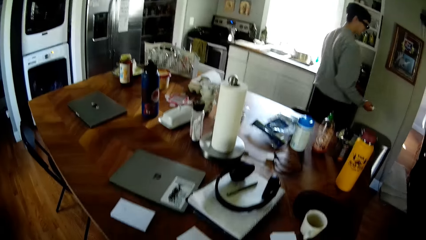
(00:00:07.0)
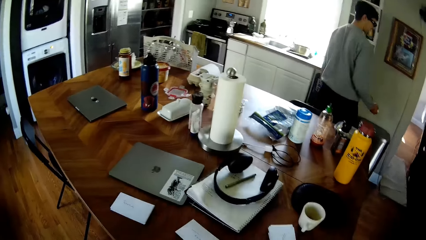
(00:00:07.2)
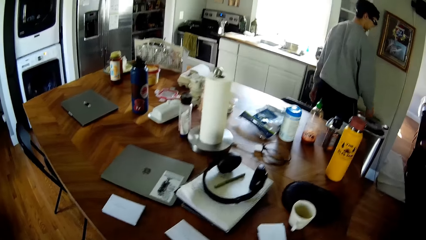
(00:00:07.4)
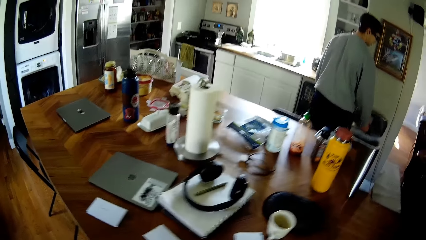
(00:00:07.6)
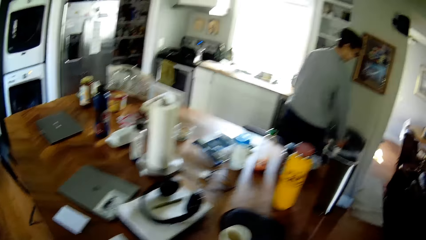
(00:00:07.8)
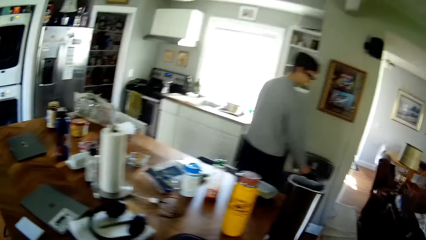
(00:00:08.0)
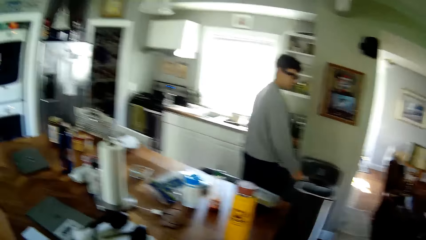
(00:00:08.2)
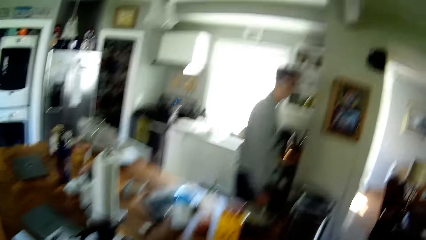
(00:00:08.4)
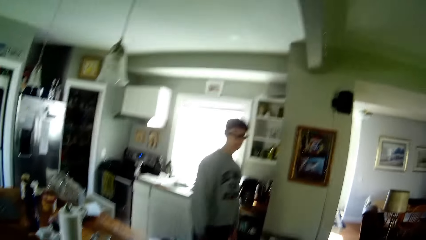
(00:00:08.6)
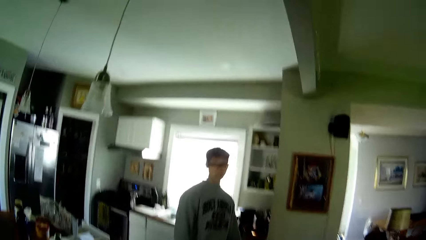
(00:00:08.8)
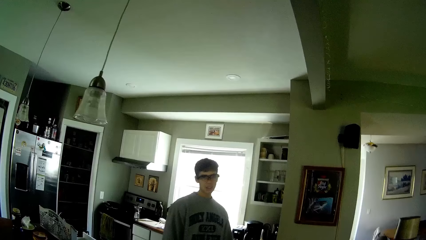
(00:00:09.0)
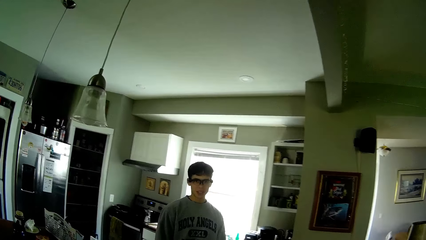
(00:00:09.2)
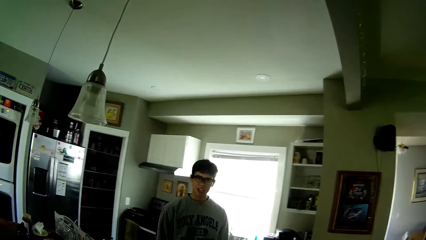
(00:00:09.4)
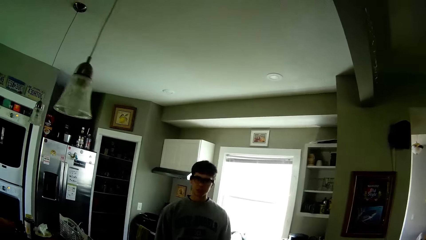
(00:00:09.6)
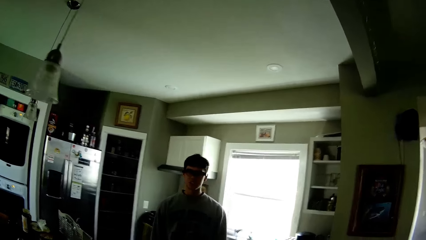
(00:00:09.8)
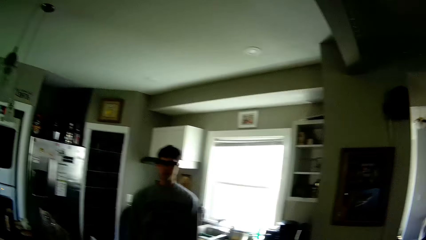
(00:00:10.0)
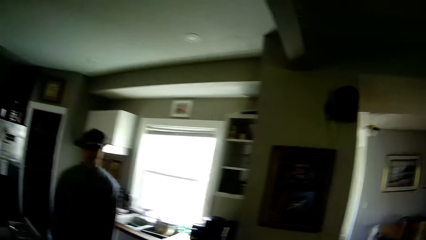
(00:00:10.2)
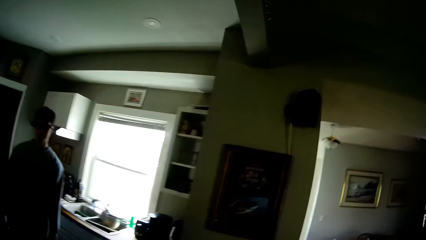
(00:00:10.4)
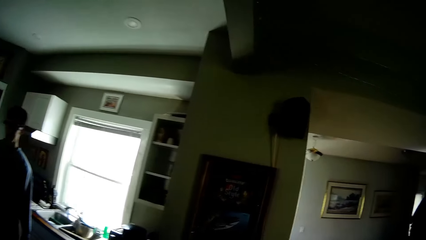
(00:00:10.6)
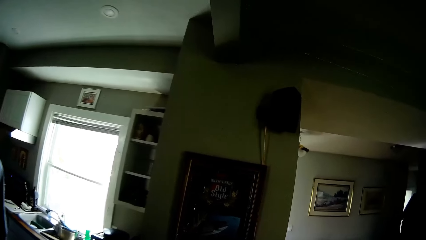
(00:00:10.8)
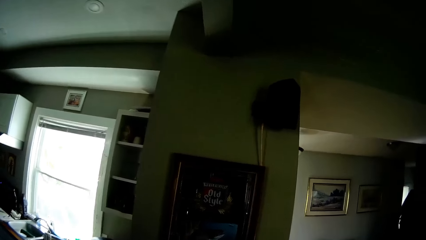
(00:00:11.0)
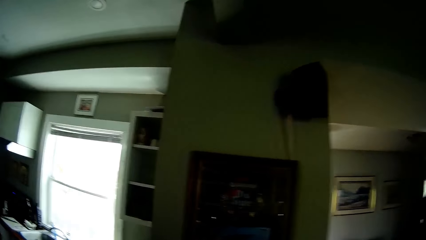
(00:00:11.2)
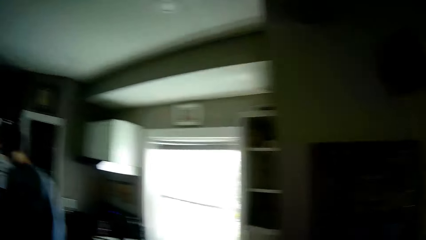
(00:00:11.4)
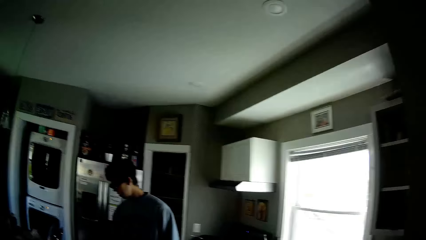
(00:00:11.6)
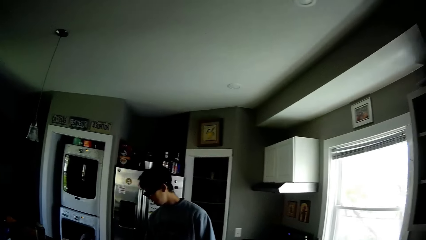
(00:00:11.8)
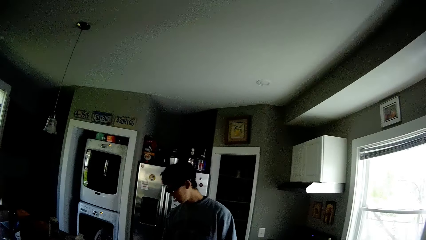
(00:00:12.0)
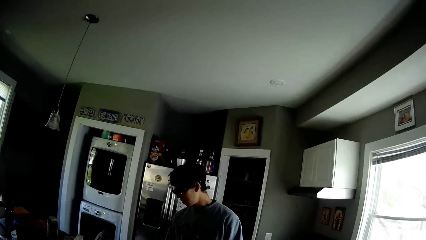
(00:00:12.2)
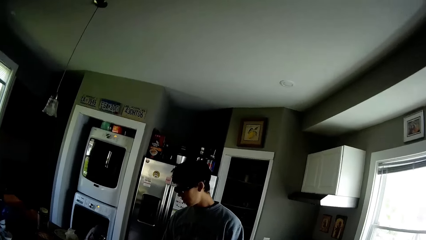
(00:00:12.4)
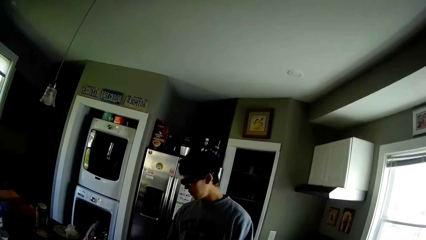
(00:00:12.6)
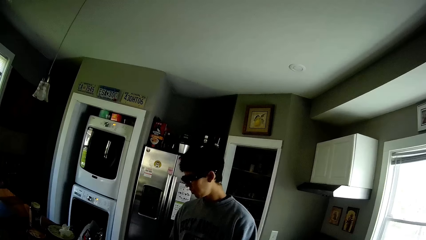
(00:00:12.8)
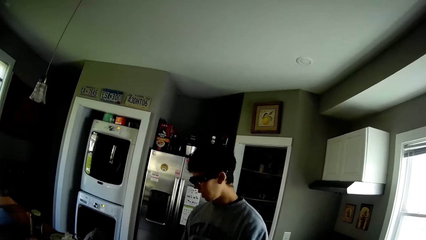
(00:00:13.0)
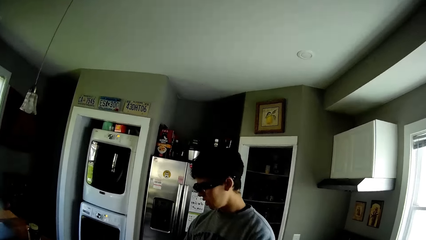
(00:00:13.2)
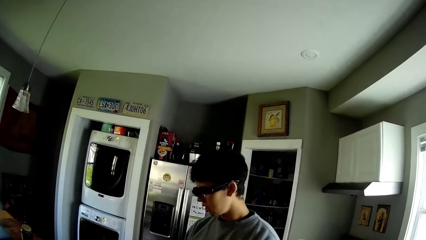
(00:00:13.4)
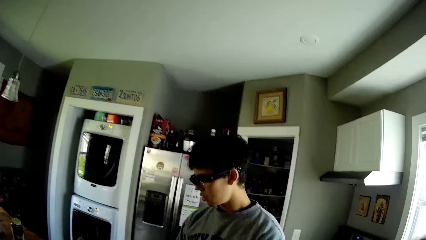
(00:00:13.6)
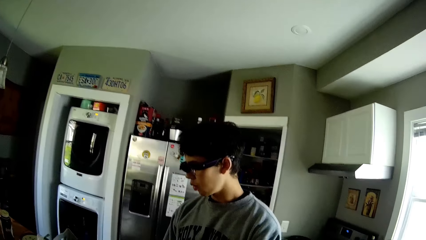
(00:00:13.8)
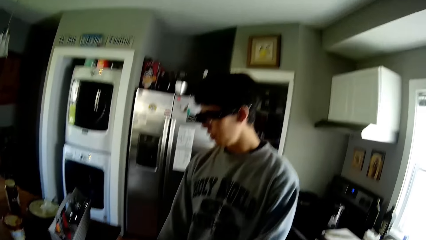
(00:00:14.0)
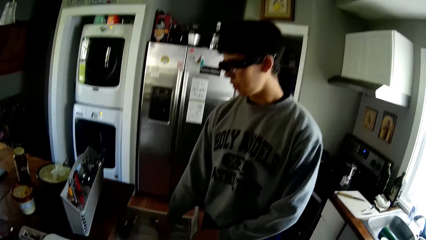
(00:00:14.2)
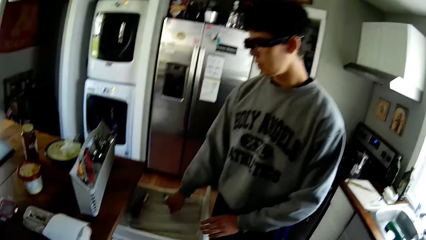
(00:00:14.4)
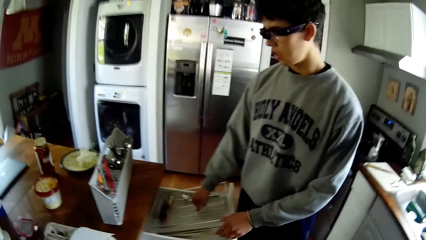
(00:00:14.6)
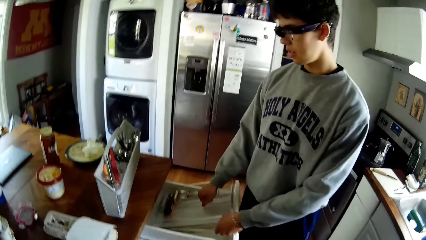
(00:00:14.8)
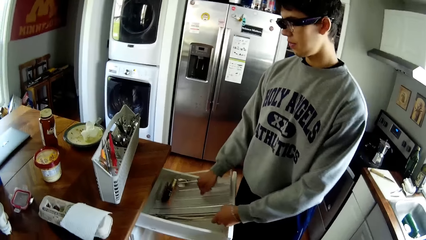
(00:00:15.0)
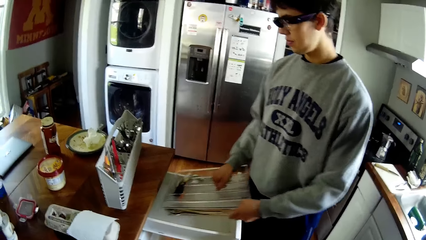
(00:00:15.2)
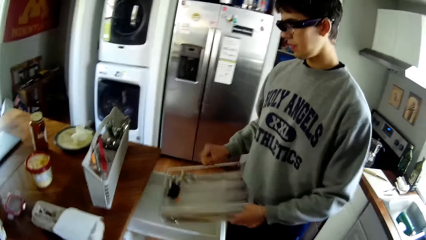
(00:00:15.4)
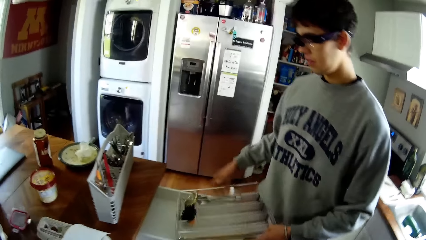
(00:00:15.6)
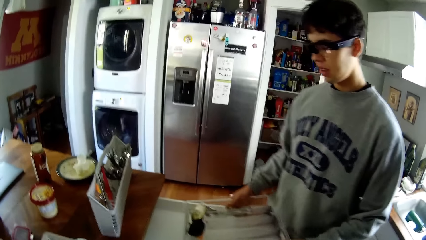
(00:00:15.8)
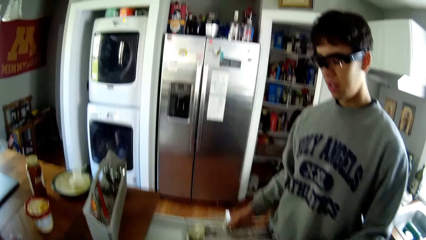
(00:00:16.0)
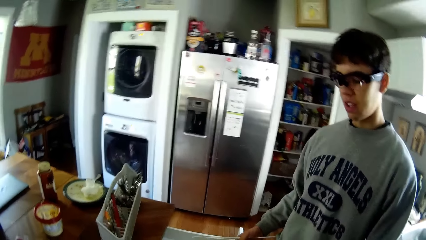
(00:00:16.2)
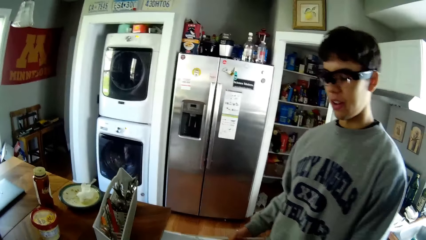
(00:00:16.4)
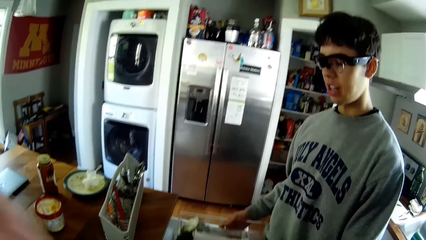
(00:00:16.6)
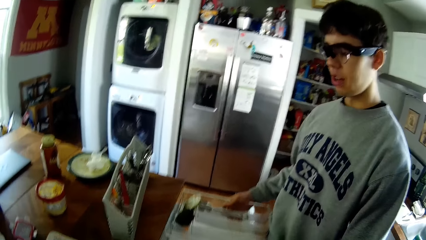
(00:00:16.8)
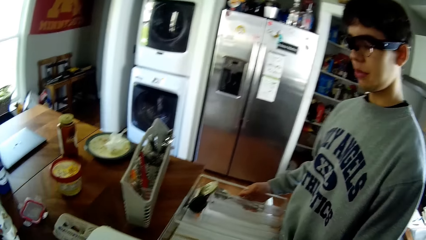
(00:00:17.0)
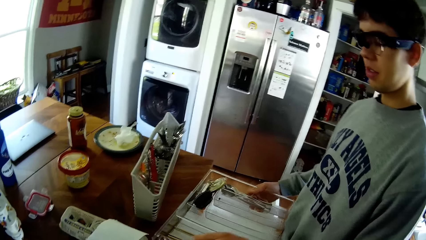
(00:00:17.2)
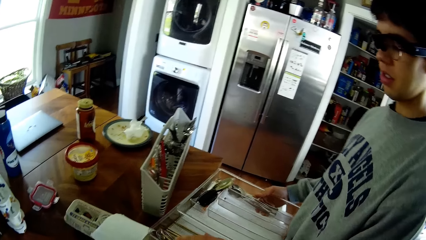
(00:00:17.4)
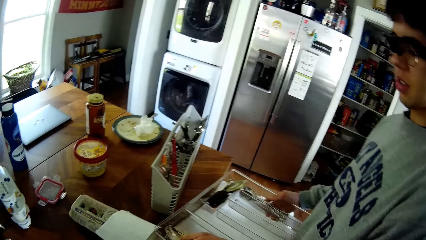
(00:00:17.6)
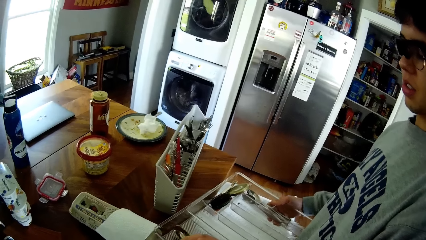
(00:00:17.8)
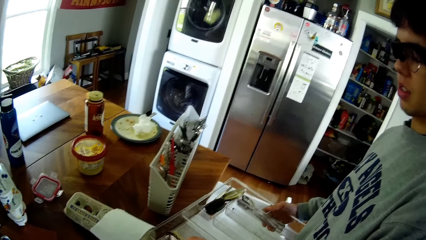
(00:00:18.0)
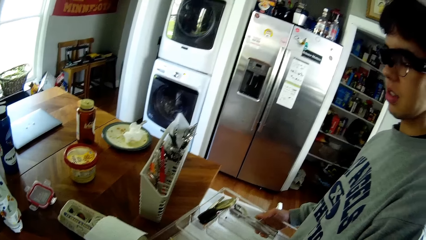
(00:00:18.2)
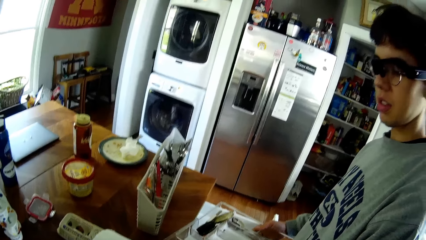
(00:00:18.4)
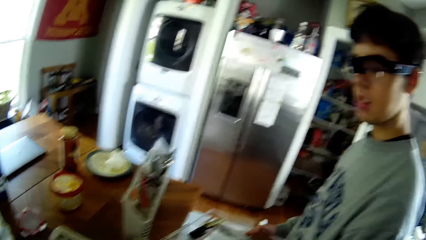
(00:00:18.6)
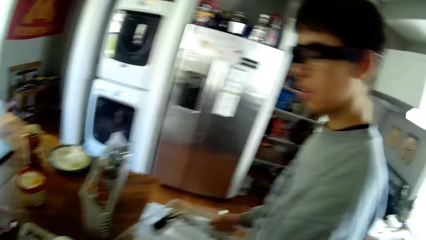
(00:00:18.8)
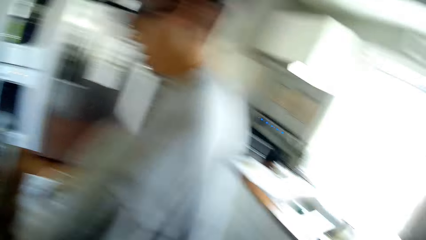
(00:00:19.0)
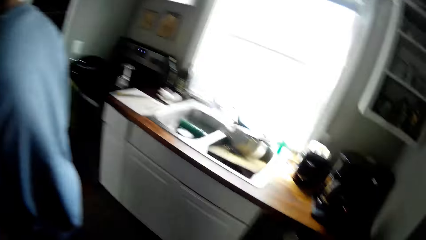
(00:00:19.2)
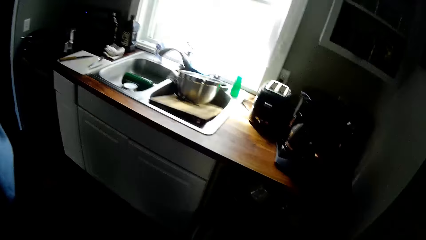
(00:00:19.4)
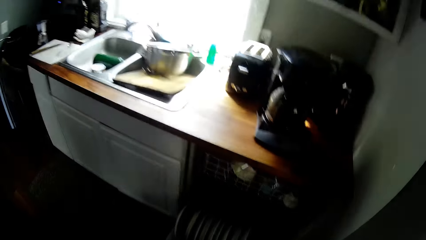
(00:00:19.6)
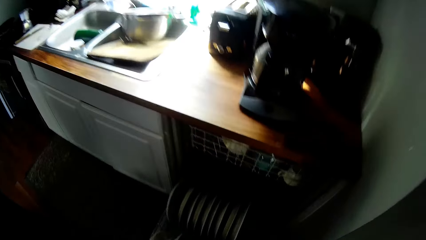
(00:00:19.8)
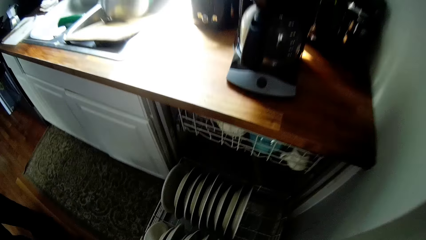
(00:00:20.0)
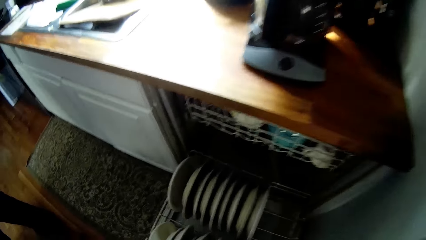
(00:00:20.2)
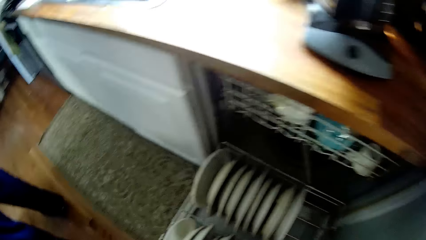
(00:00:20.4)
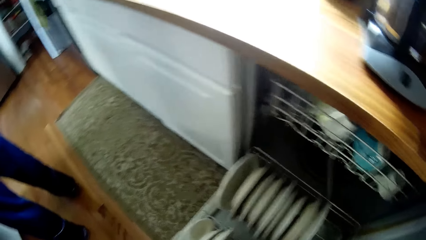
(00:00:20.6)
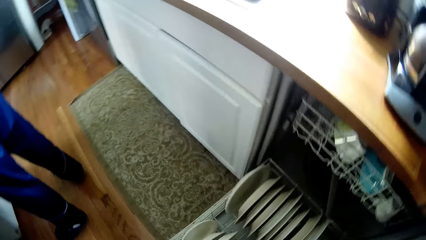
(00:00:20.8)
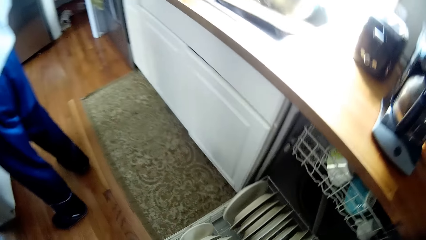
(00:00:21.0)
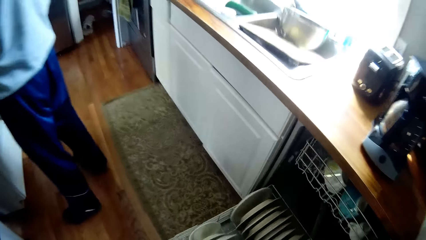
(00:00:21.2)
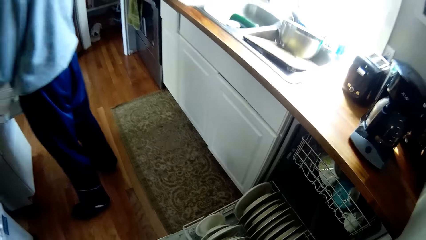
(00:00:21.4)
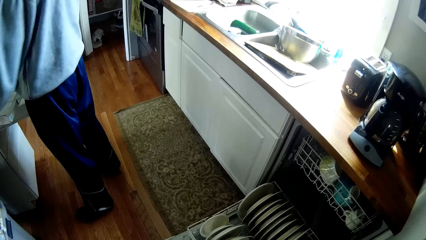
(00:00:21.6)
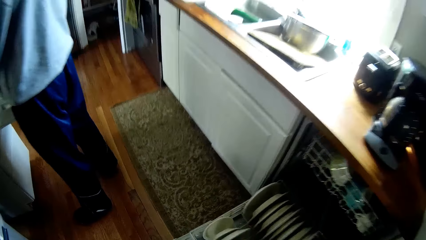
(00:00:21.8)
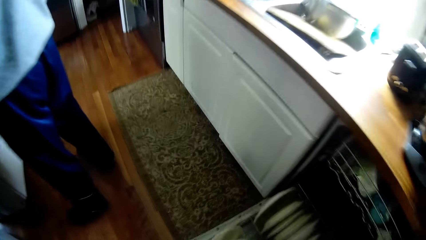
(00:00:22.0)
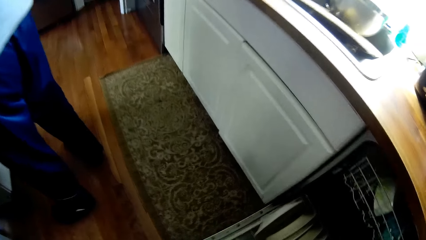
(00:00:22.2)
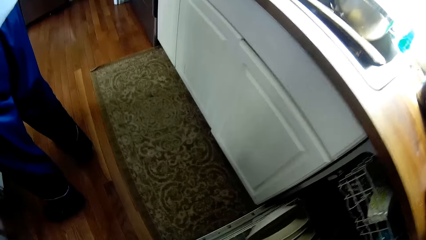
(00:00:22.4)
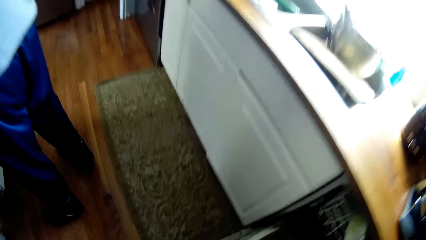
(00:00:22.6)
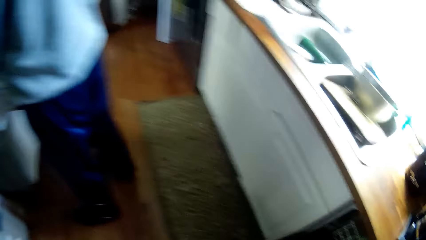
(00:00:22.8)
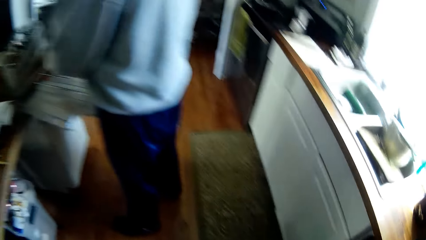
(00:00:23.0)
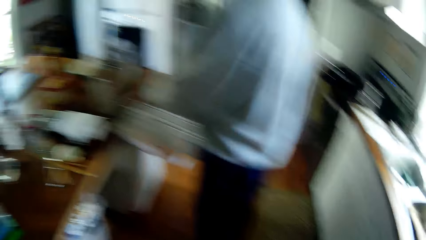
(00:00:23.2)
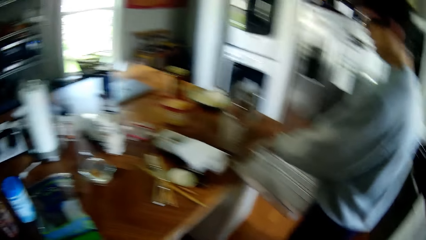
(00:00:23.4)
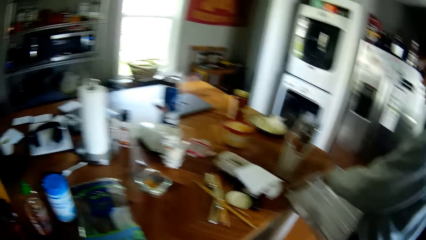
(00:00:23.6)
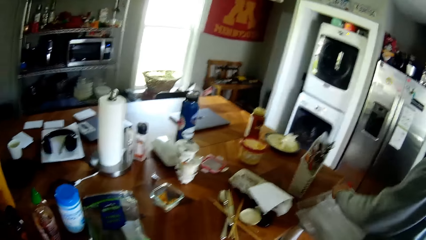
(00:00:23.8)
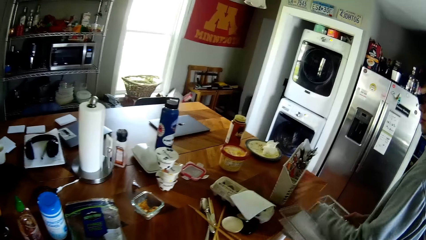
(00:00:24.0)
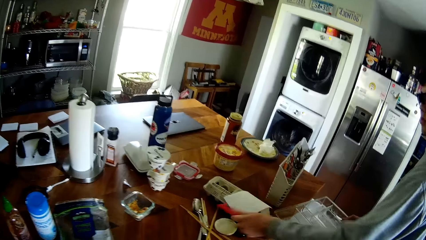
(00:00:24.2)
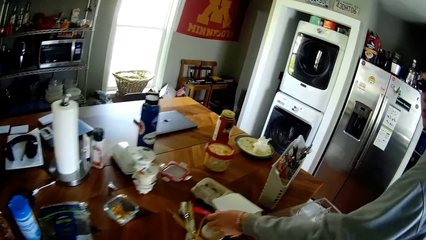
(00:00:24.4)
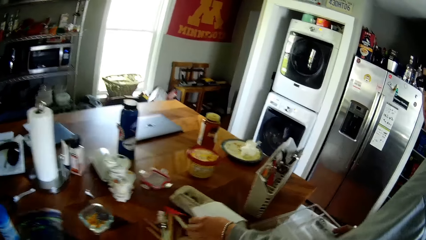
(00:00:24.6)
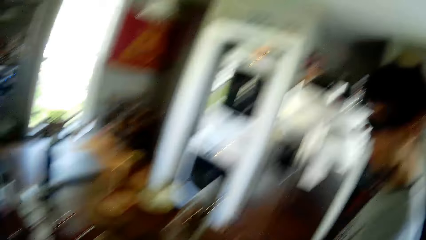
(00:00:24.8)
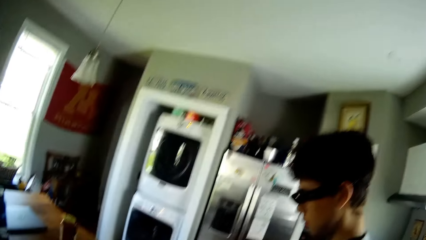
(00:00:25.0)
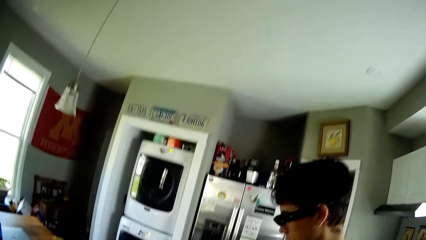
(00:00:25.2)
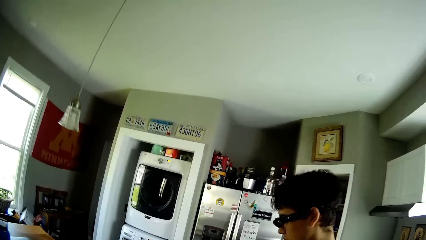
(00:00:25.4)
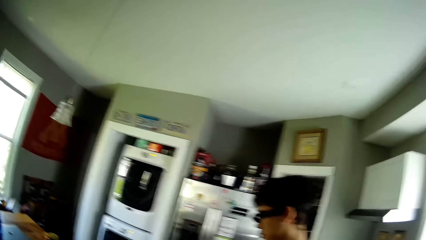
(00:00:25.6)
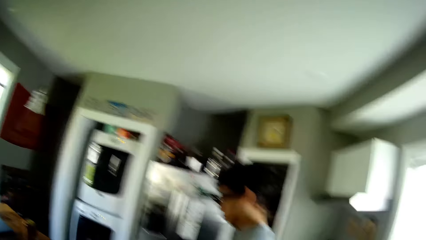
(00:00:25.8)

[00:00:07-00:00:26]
A man throws a nylon in a bin with his right hand. The camera wearer walks around. The man brings out a plastic tray from the drawer with his hands. The man picks up a cutlery holder from the drawer. The man moves the utensils from the drawer to the table with his left hand. The camera wearer moves plates from the table to the drawer with his hands. He looks around. He looks at the plates in the drawer. He looks around. The man places a utensil in the cutlery holder. The camera wearer looks around.
